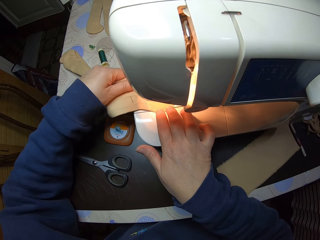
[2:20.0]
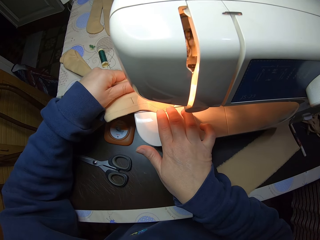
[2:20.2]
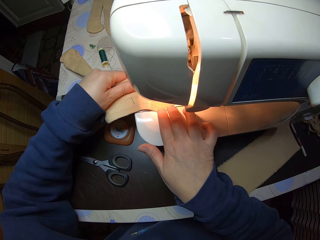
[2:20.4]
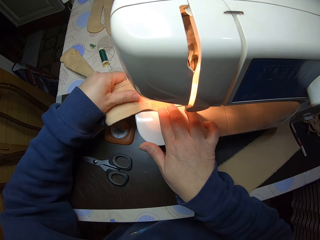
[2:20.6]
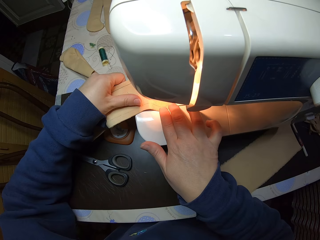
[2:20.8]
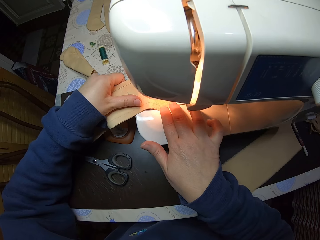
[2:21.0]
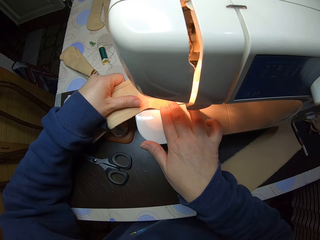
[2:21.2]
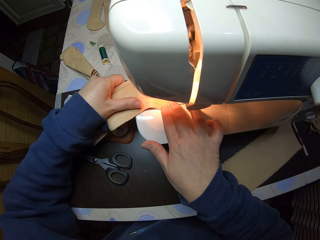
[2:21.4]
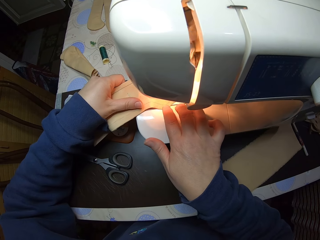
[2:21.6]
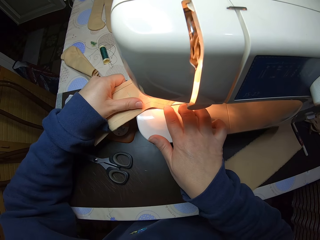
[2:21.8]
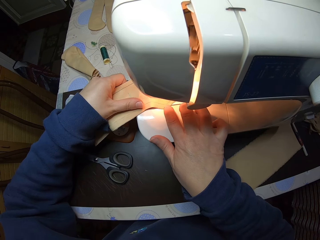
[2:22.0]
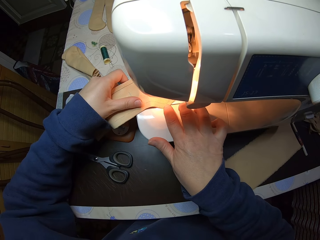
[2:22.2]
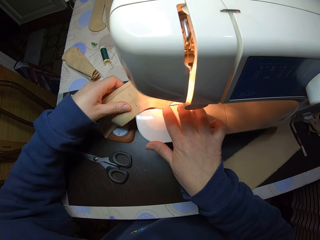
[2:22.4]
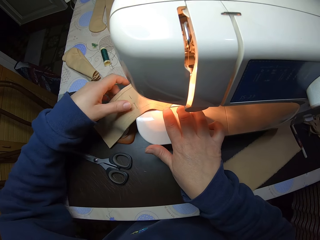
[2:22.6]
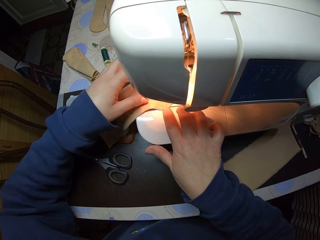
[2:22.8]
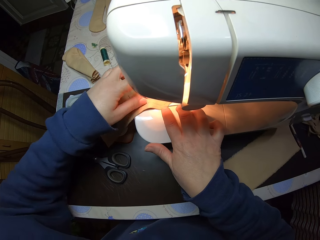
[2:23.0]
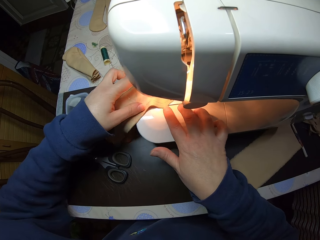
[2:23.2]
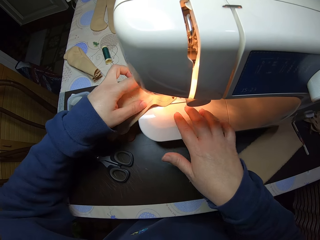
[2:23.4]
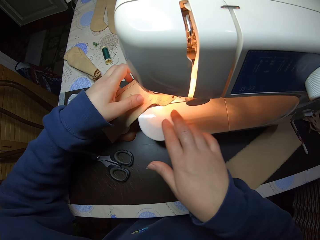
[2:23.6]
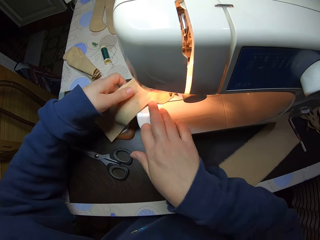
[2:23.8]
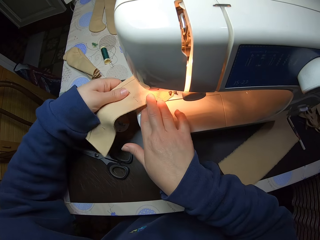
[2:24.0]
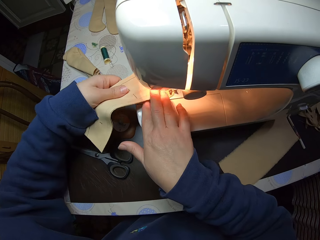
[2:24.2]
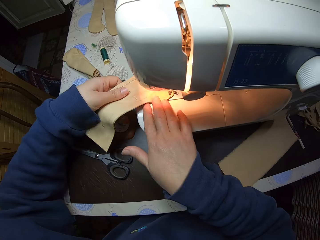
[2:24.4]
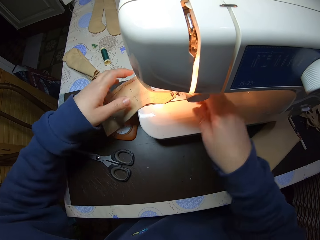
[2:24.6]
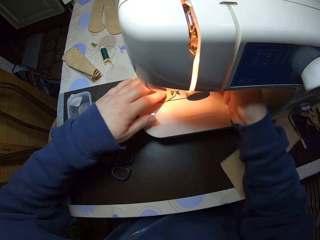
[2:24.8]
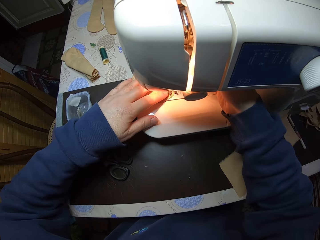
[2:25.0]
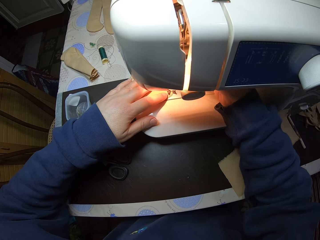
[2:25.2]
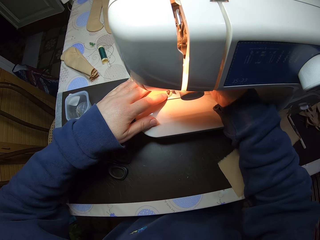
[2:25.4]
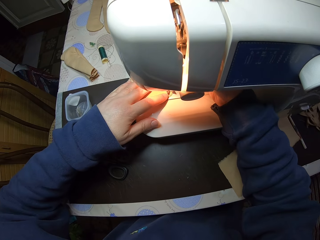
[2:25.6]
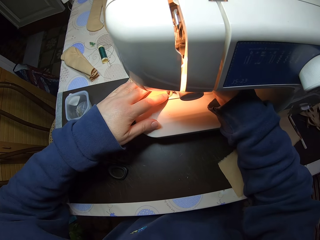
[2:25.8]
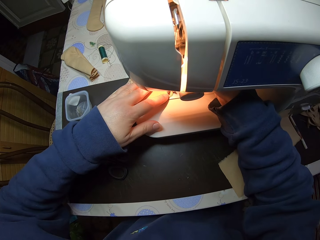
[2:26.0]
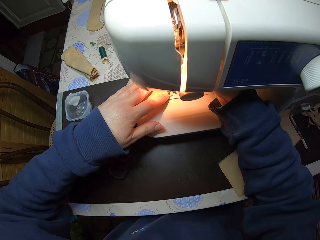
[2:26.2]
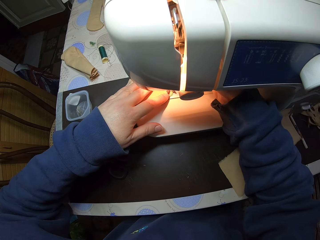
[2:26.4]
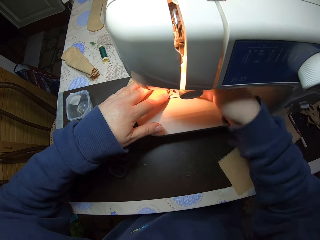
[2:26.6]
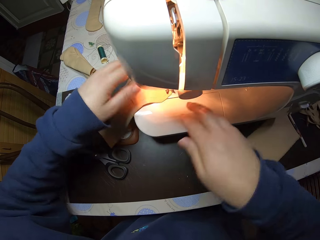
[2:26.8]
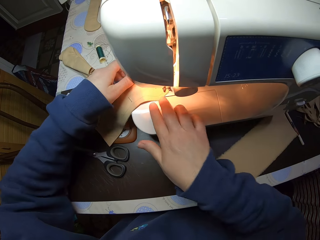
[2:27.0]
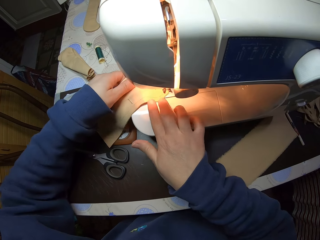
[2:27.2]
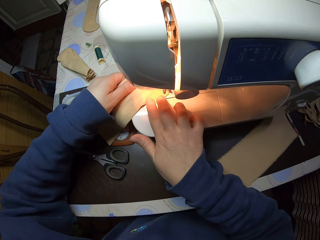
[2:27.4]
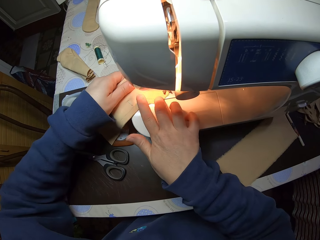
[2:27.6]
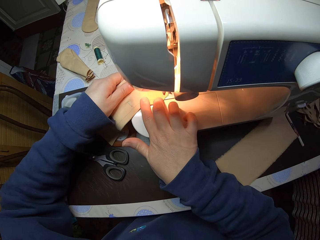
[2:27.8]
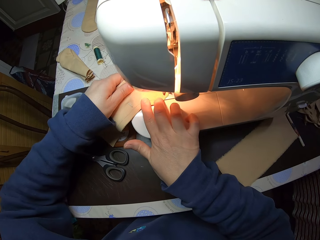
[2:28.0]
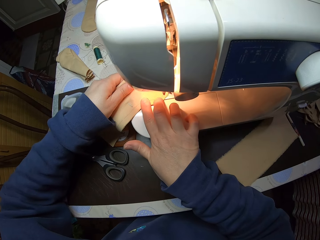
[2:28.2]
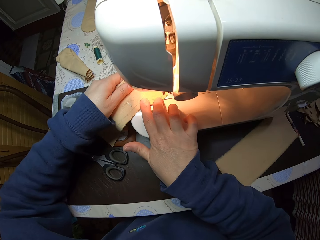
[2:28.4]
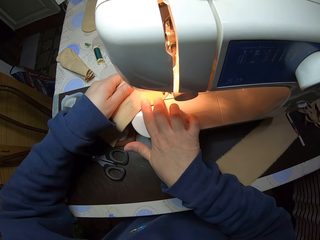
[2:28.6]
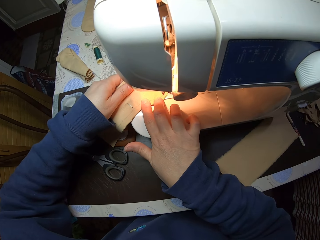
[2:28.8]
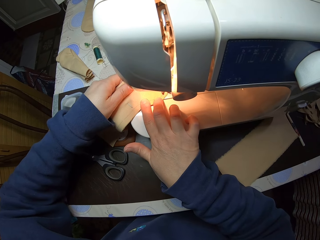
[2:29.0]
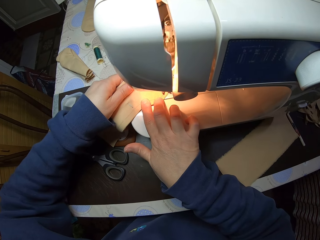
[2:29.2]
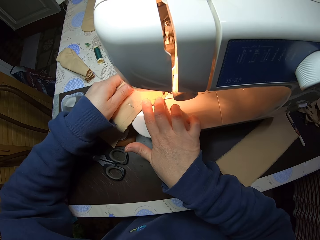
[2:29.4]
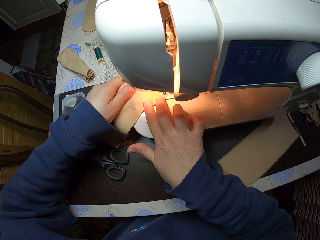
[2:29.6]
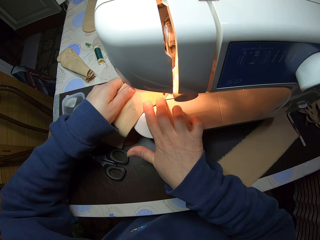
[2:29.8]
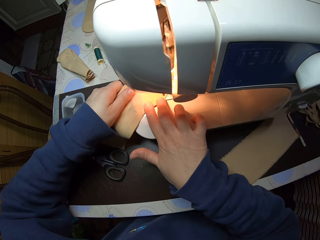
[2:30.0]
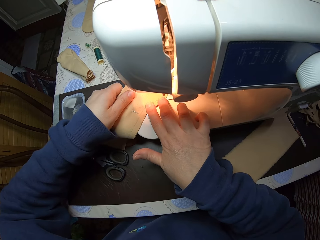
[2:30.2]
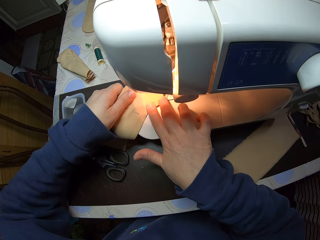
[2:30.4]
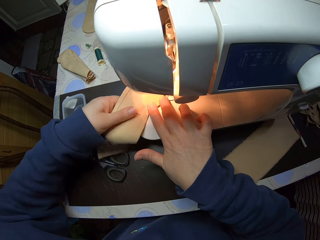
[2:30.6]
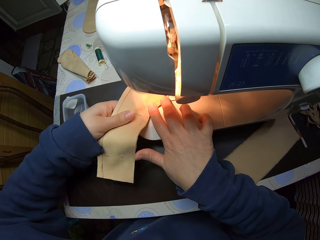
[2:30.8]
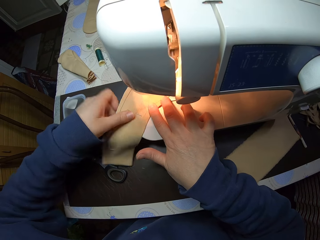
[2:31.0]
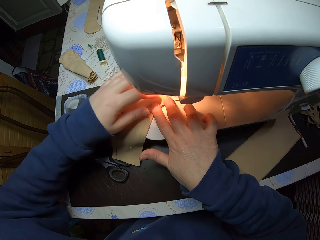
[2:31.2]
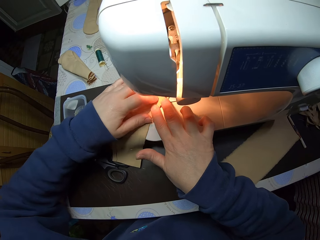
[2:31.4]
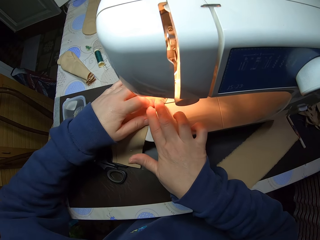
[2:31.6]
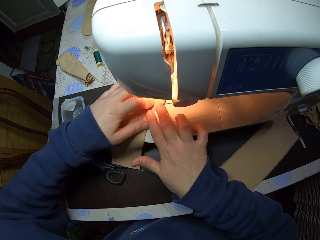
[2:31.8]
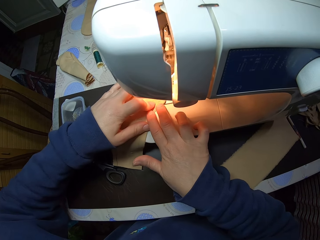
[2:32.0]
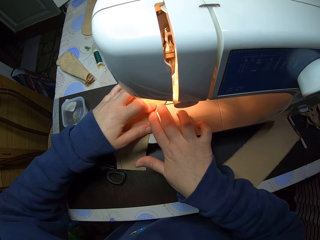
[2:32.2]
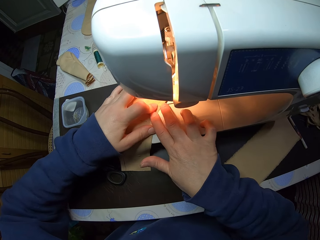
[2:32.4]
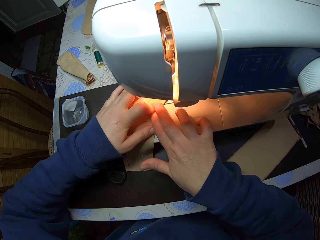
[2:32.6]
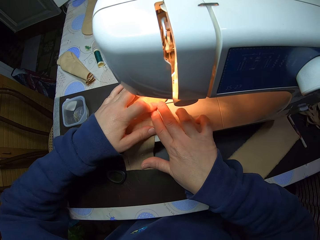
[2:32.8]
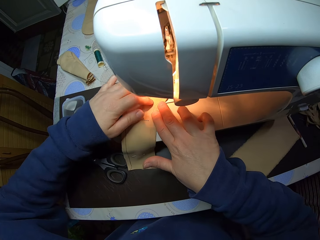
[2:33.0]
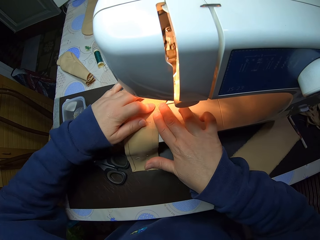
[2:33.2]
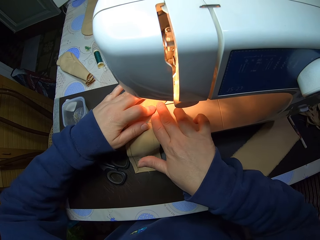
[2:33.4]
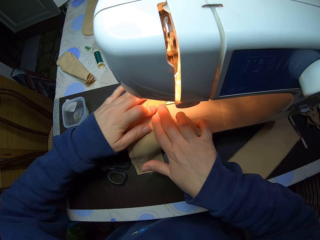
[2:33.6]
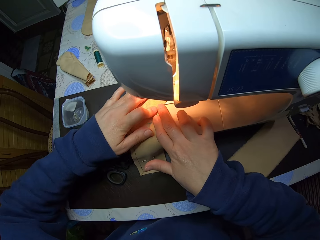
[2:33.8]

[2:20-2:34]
The camera wearer holds the sewing machine knob. She adjusts the sewing machine with her right hand. She holds the piece of cloth or material in the sewing machine with both hands. She sews the material.

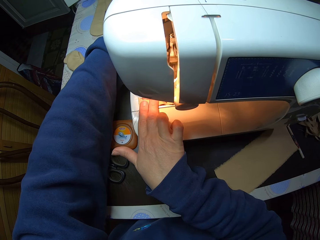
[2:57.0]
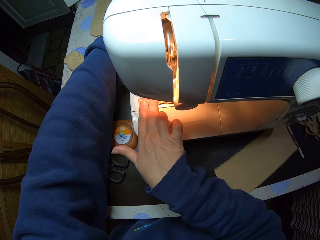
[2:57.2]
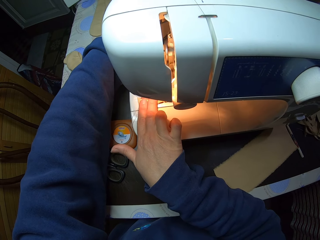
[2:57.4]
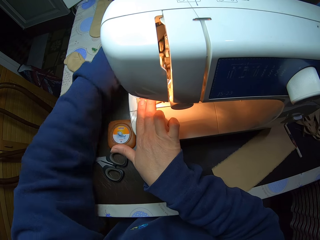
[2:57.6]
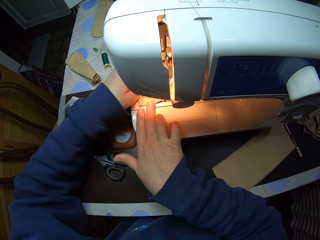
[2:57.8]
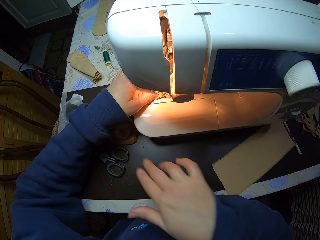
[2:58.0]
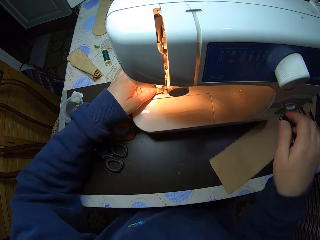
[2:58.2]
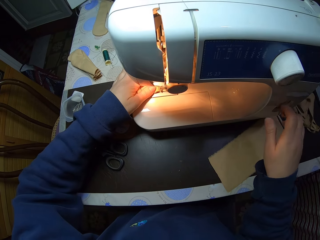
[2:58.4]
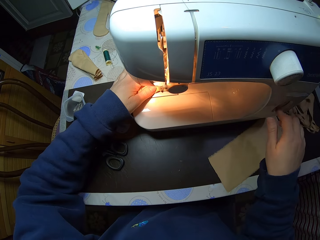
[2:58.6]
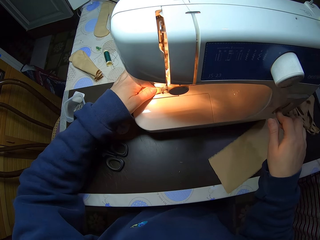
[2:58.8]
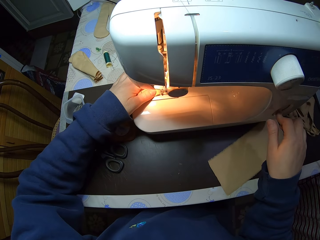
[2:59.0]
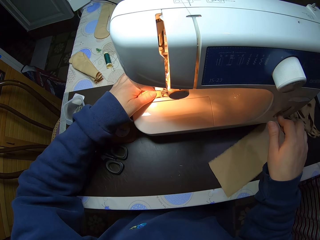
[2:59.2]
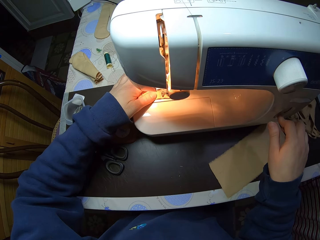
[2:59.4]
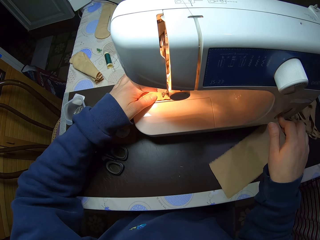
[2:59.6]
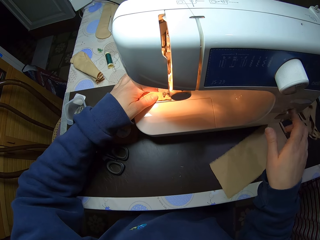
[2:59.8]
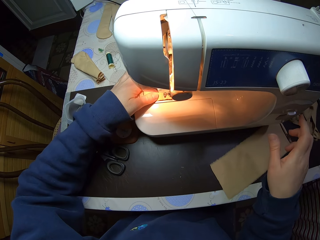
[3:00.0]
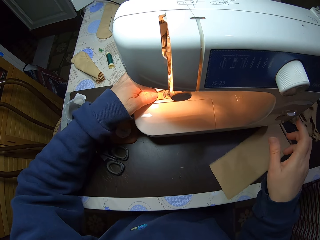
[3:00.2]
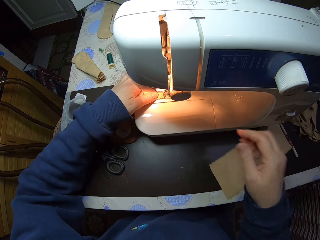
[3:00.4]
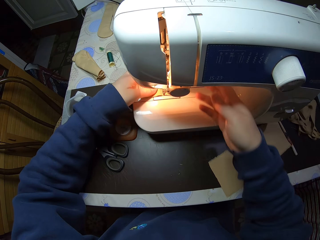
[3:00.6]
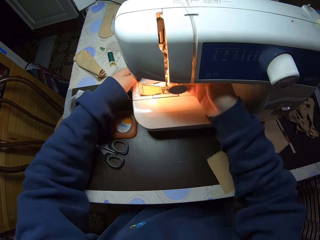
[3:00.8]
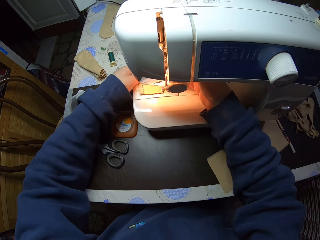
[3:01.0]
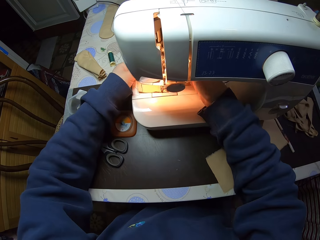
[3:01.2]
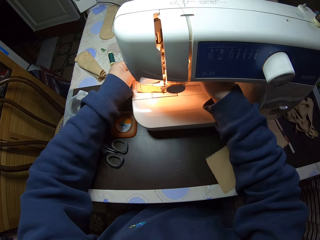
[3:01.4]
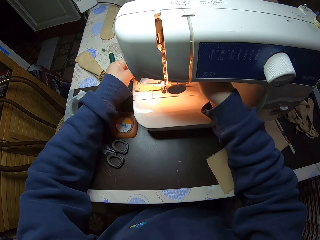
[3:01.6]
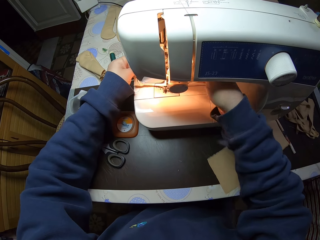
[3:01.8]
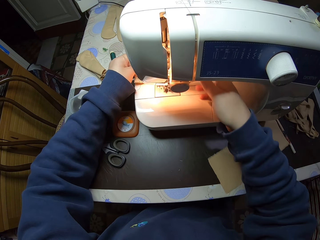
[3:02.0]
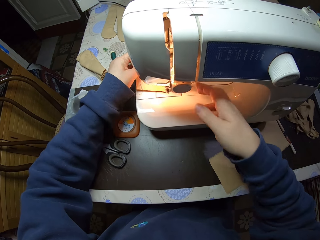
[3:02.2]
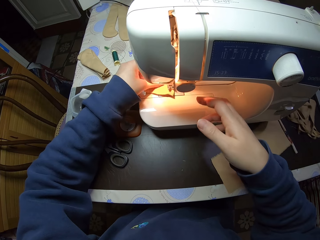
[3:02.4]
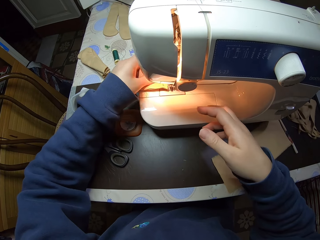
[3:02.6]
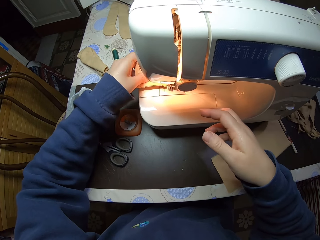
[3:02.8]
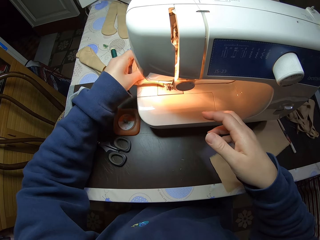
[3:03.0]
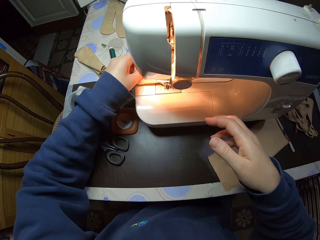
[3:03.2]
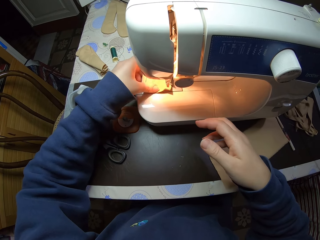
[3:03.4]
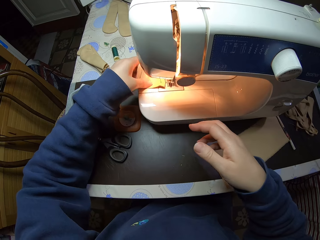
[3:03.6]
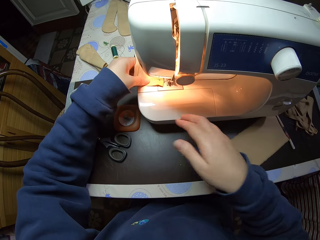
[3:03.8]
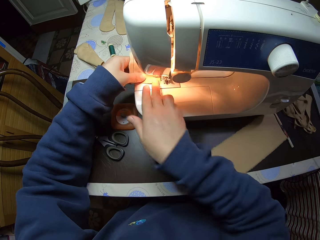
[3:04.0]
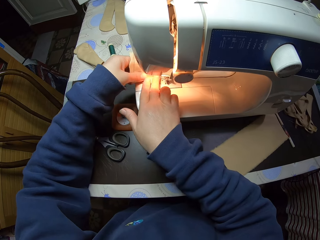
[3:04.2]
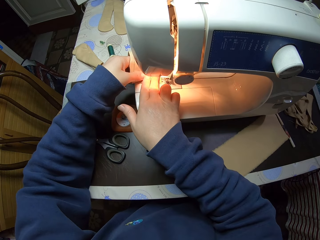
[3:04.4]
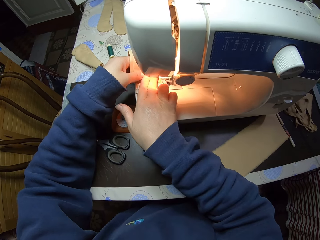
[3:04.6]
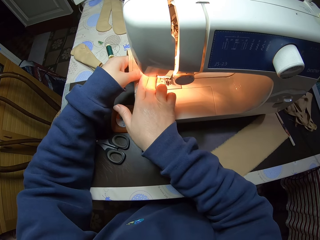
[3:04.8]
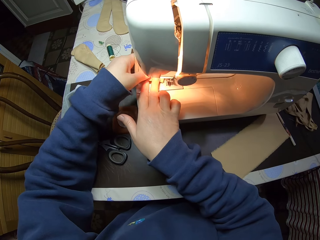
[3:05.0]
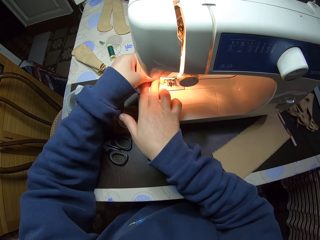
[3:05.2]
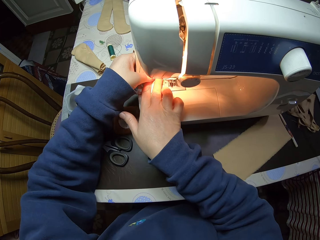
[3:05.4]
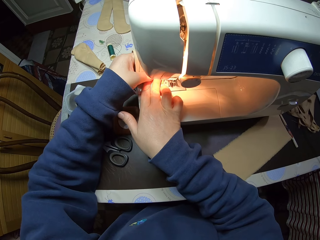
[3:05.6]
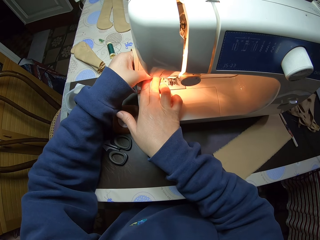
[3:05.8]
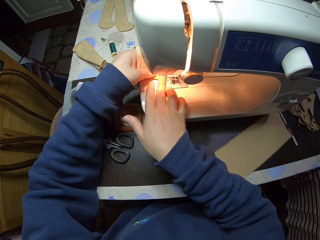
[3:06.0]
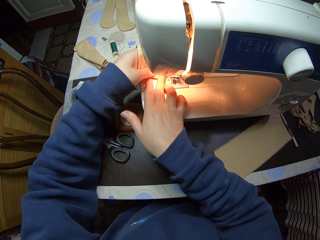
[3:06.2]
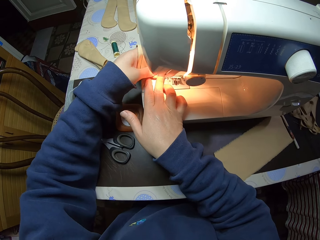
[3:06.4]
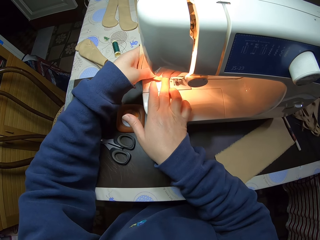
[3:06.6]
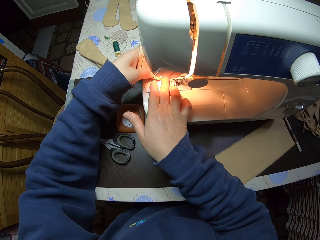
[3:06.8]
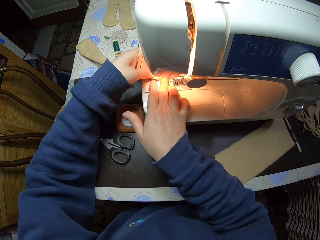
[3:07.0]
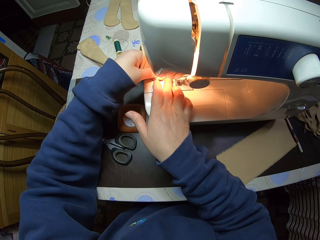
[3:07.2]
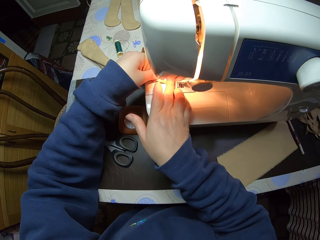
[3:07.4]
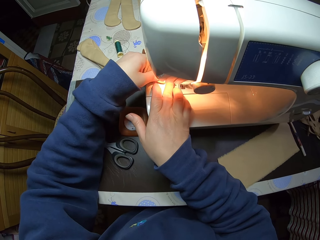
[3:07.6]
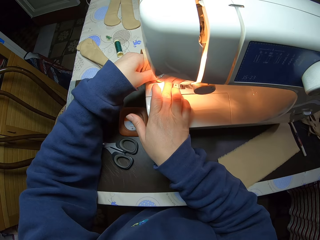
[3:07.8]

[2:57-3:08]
The camera wearer holds the sewing machine knob. She adjusts the stitch lever on the sewing machine with her right hand. She sews the material or piece of cloth. She adjusts the sewing machine with her right hand. She holds the sewing machine knob. She removes the material from the sewing machine. She holds the piece of cloth in the sewing machine with both hands.
